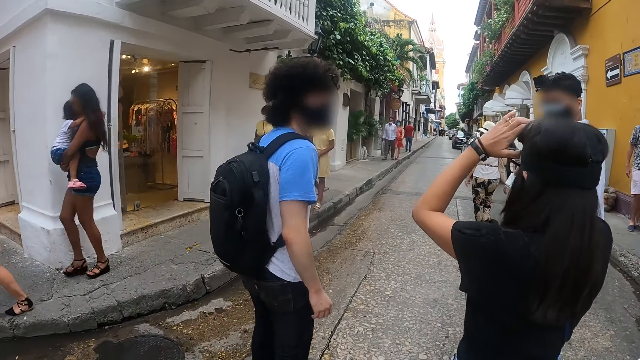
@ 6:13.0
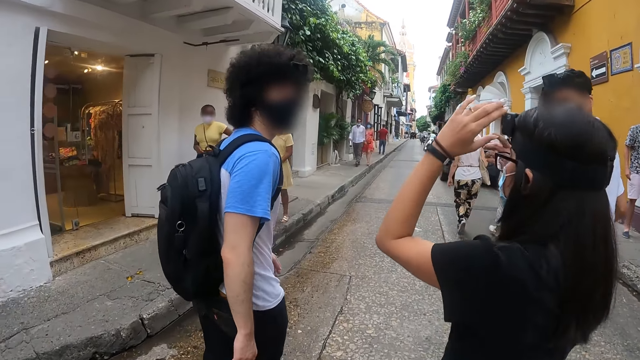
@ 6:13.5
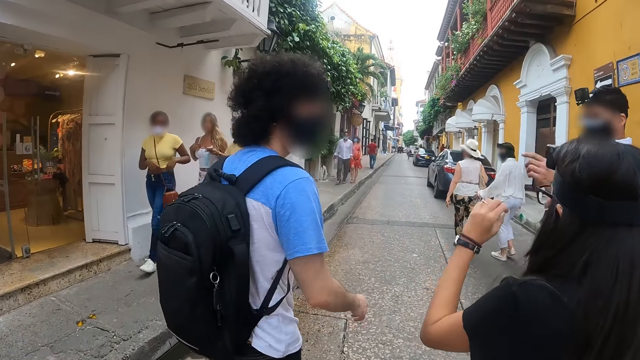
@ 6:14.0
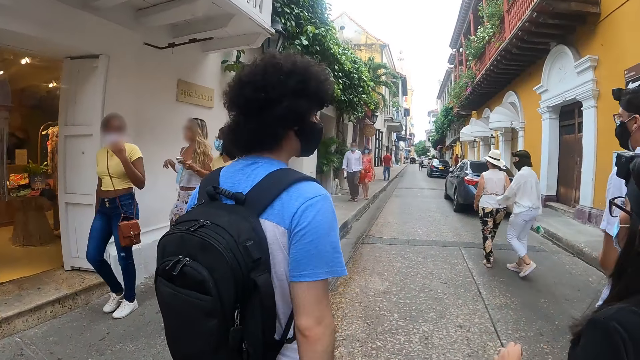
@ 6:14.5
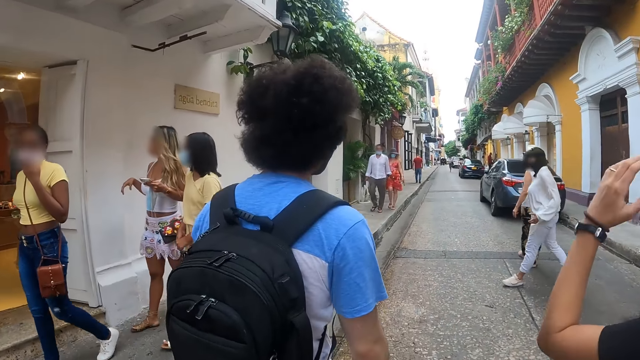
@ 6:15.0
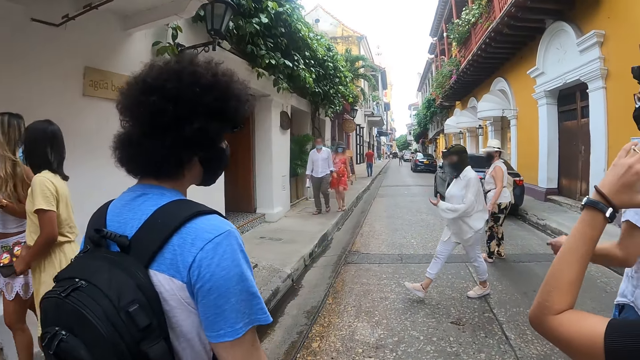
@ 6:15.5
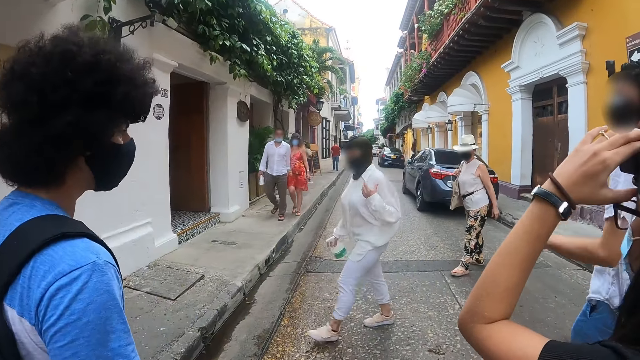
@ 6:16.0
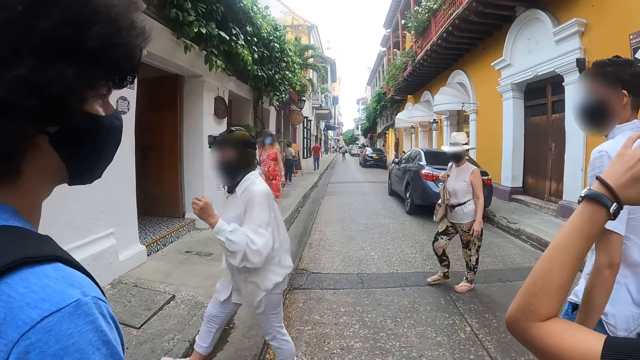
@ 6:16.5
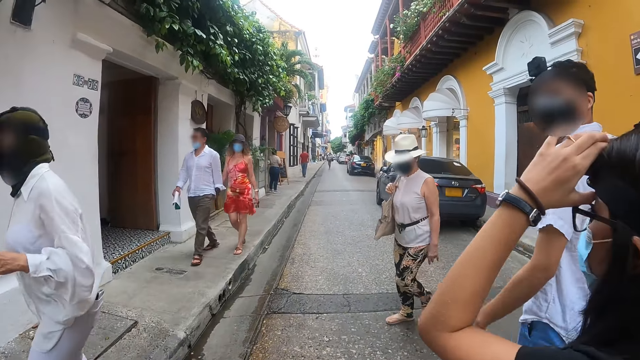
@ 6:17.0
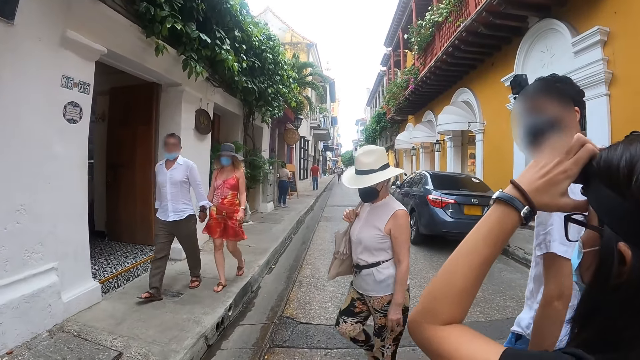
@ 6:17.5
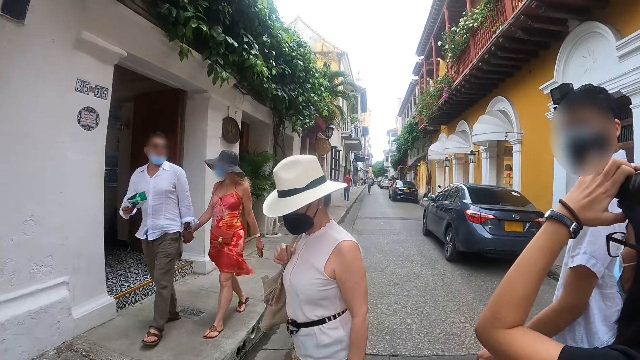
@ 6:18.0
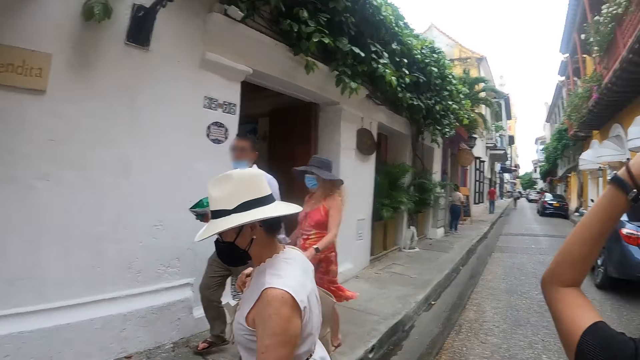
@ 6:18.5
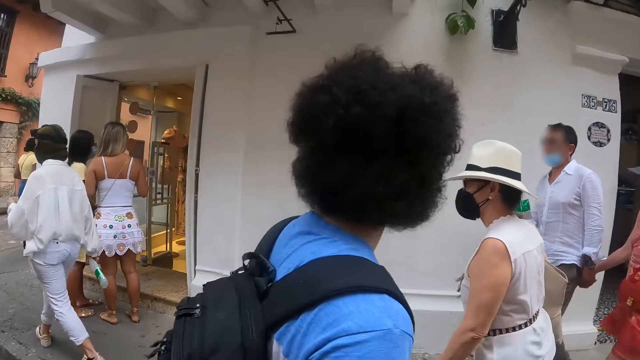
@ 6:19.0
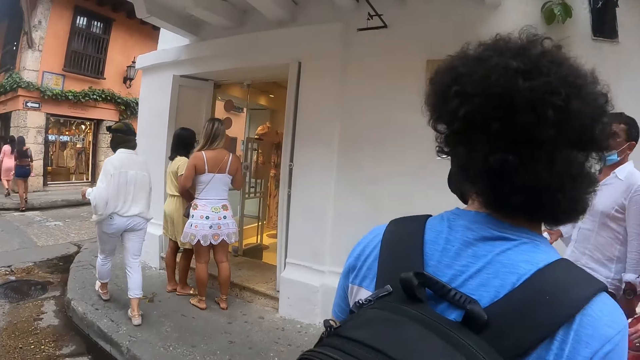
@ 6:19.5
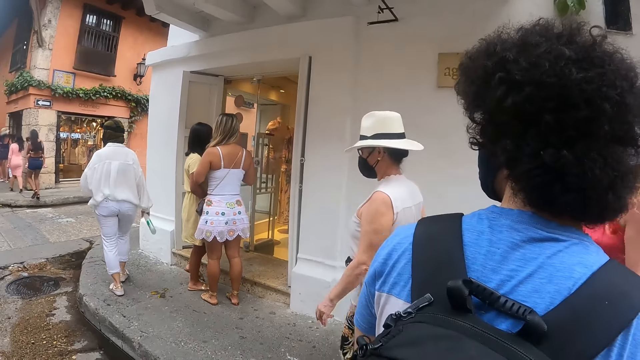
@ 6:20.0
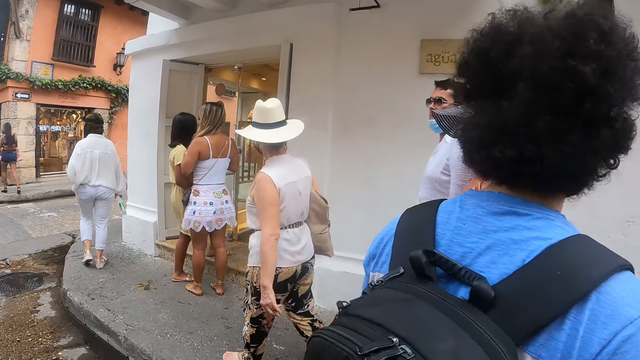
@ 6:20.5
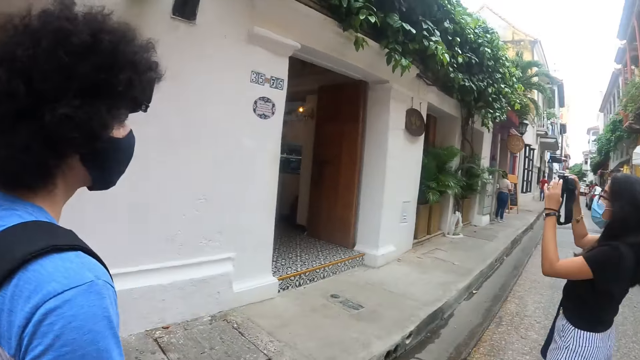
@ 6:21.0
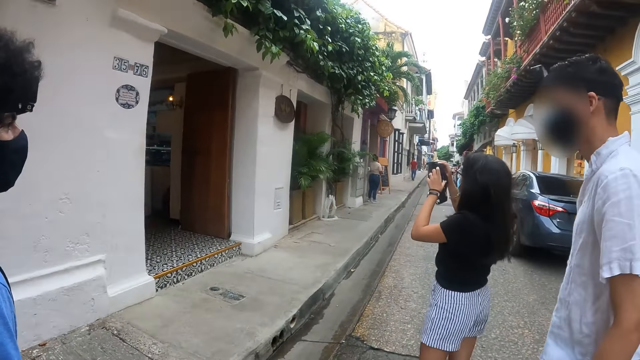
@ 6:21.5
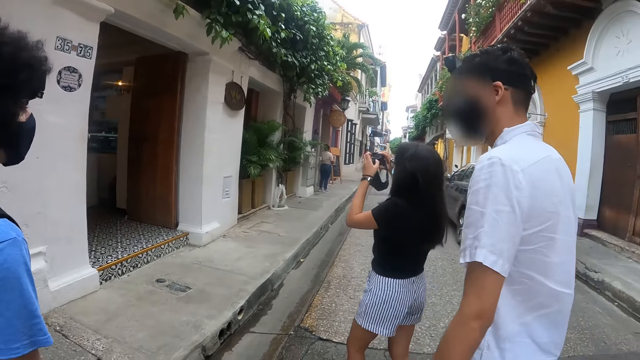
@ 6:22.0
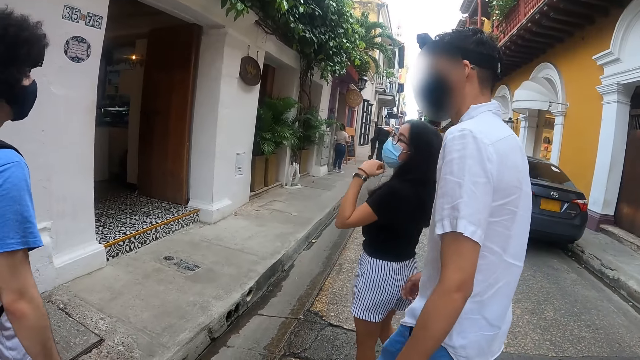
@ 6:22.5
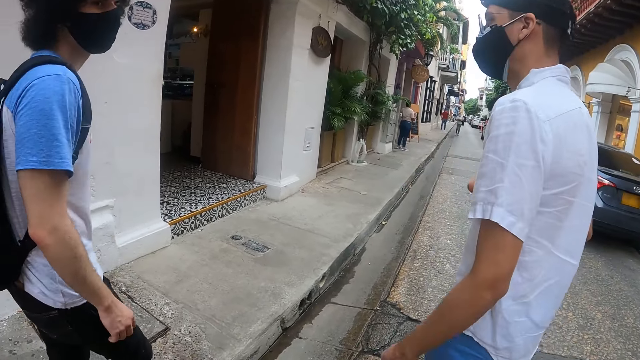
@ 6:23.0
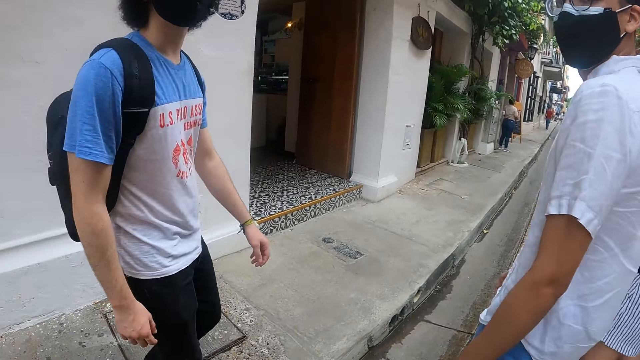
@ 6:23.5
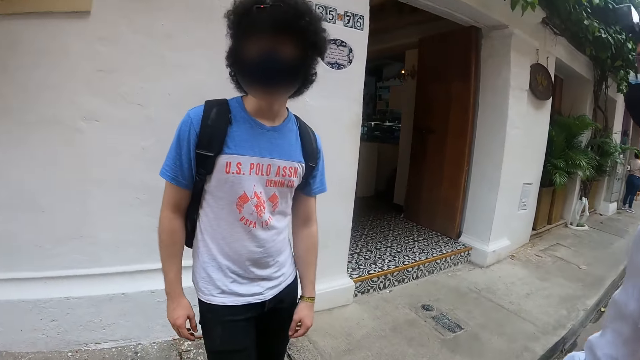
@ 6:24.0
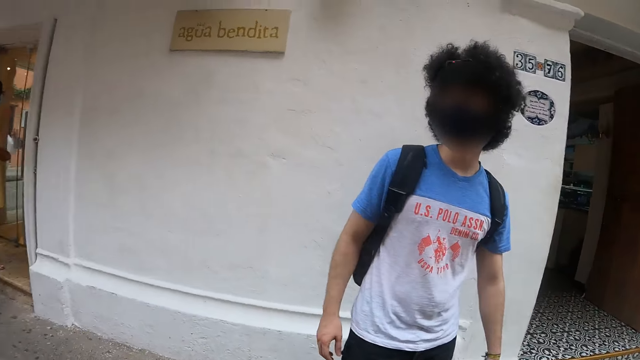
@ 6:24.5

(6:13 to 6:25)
A man points a finger. A woman touches her camera. The camera wearer looks around. The woman holds the camera.

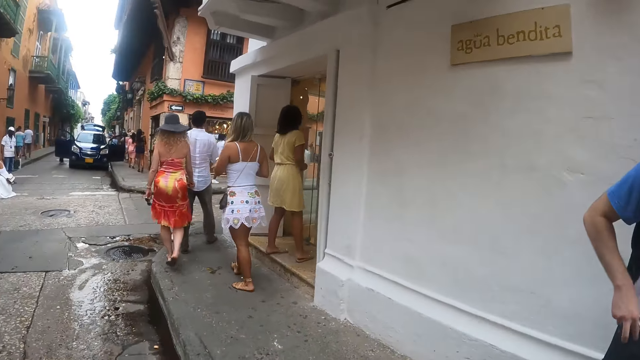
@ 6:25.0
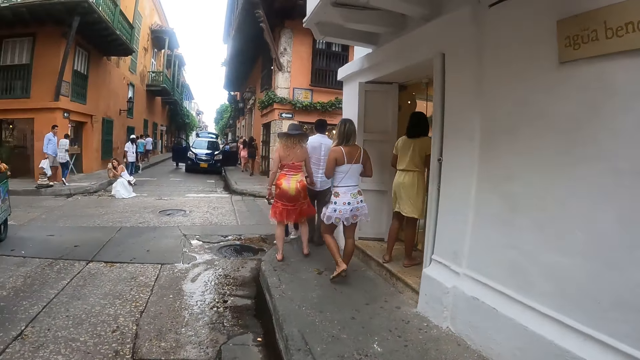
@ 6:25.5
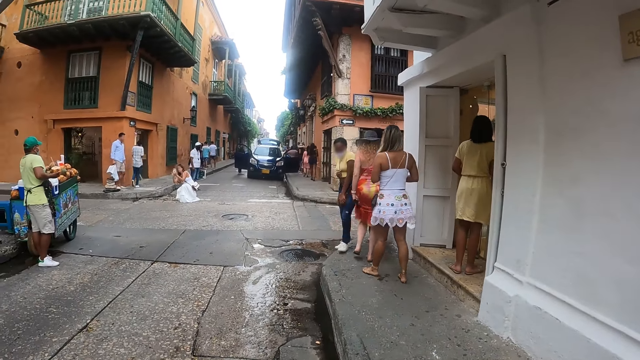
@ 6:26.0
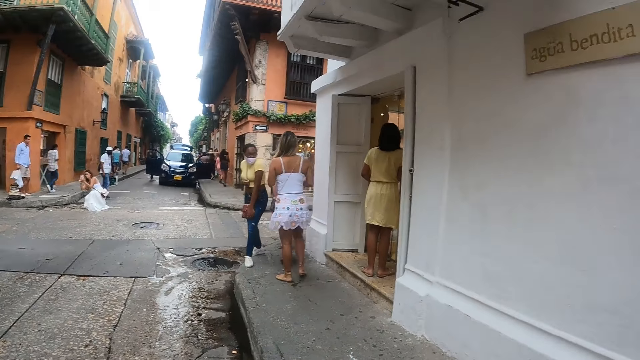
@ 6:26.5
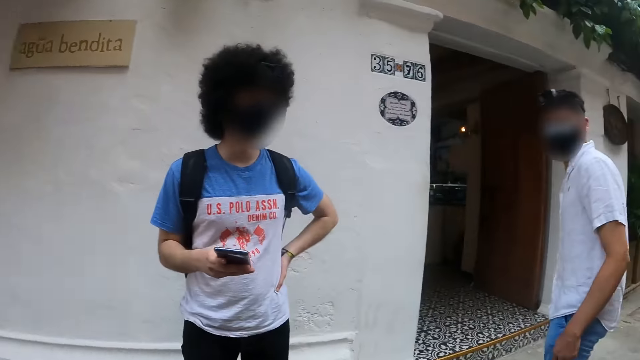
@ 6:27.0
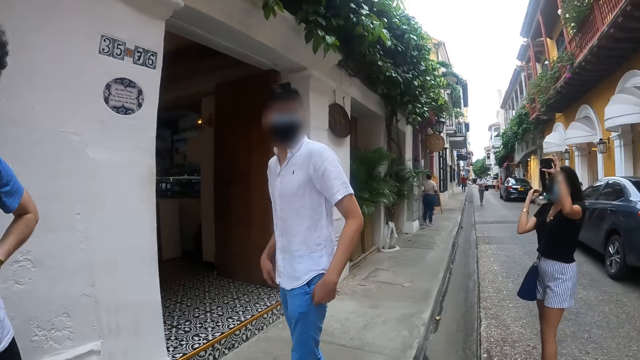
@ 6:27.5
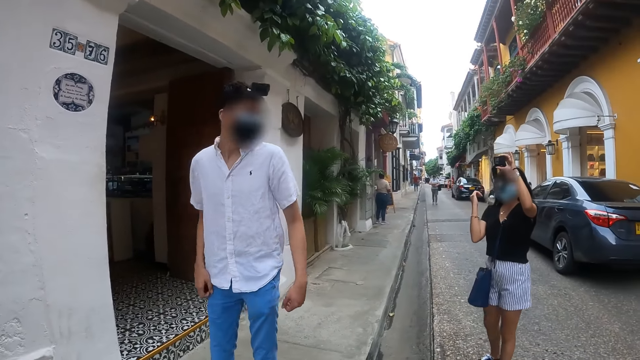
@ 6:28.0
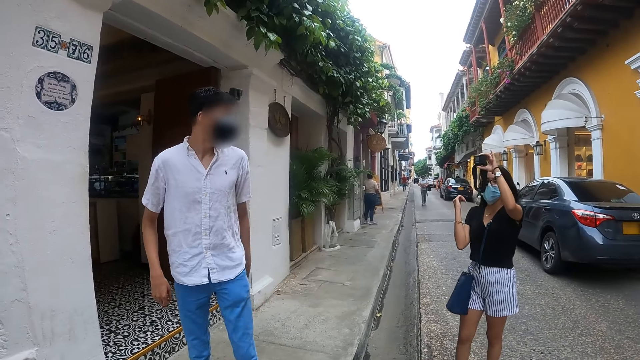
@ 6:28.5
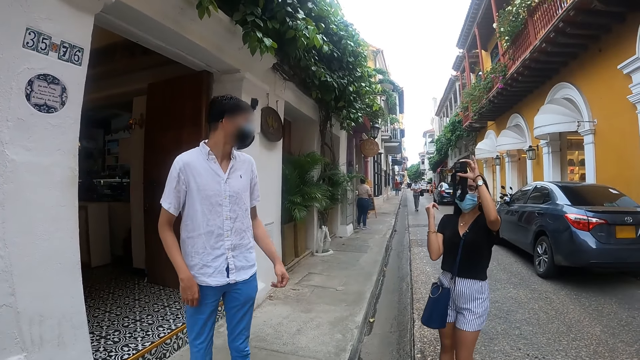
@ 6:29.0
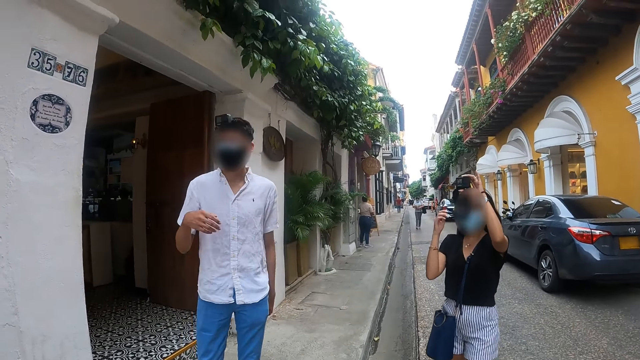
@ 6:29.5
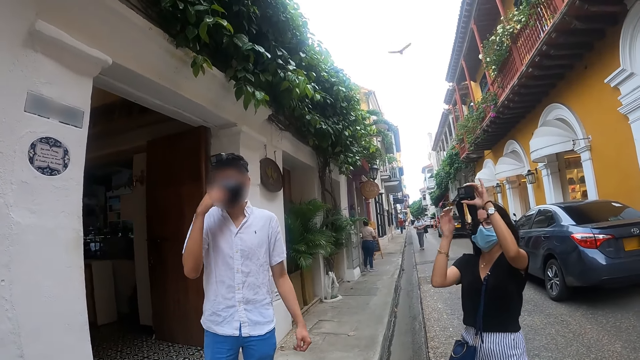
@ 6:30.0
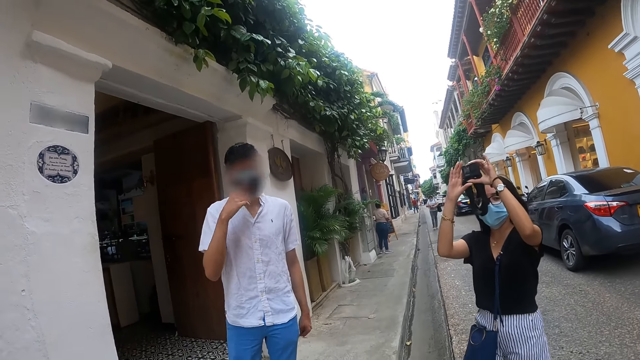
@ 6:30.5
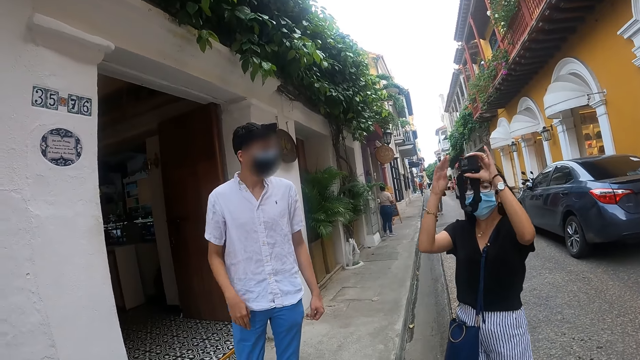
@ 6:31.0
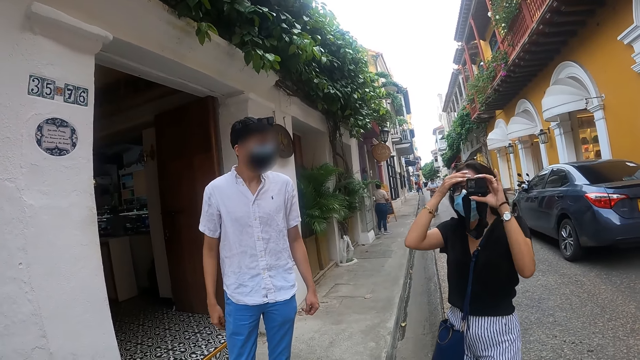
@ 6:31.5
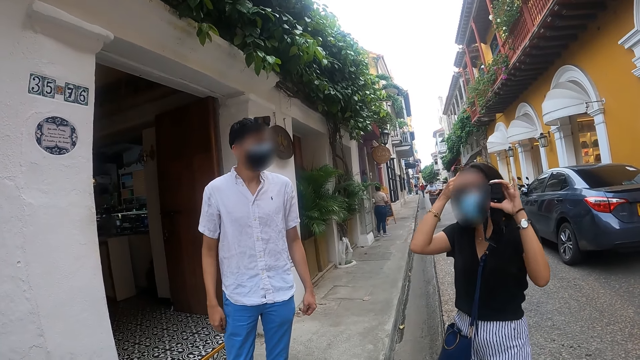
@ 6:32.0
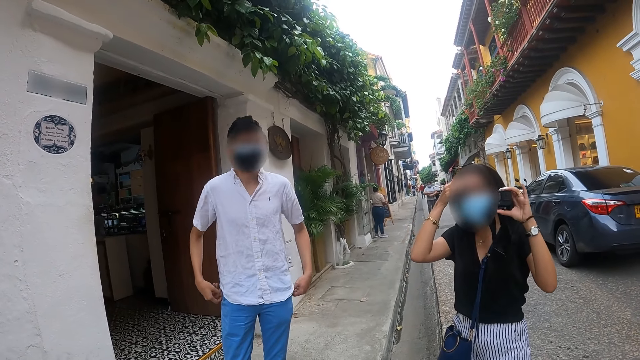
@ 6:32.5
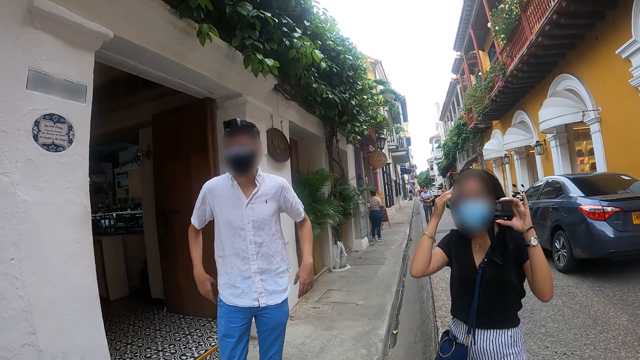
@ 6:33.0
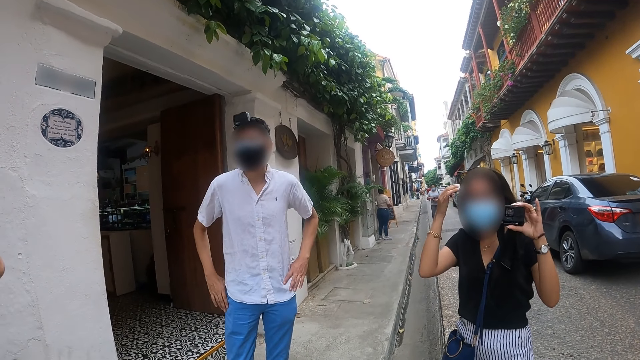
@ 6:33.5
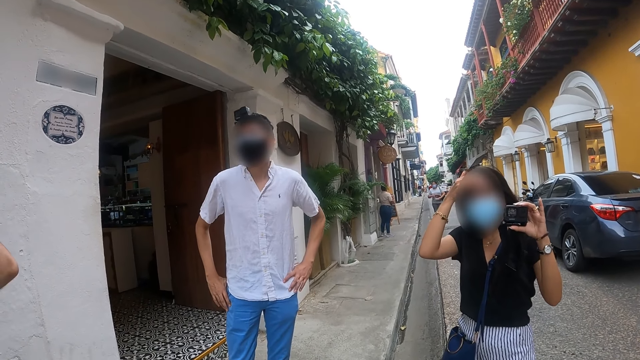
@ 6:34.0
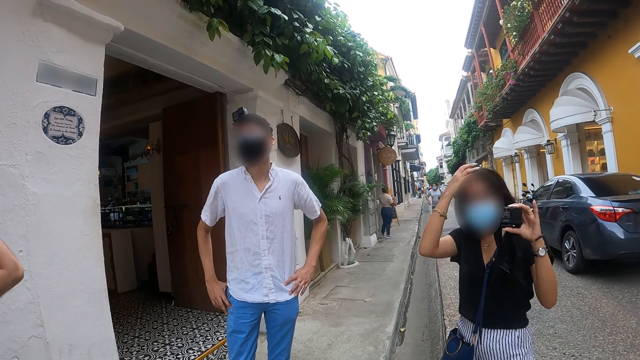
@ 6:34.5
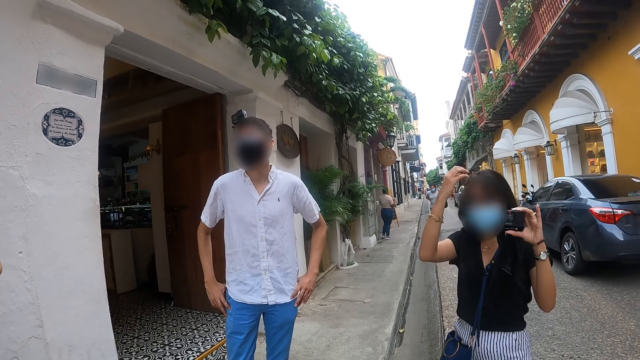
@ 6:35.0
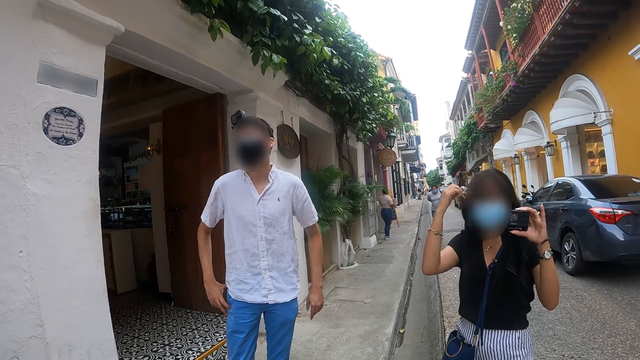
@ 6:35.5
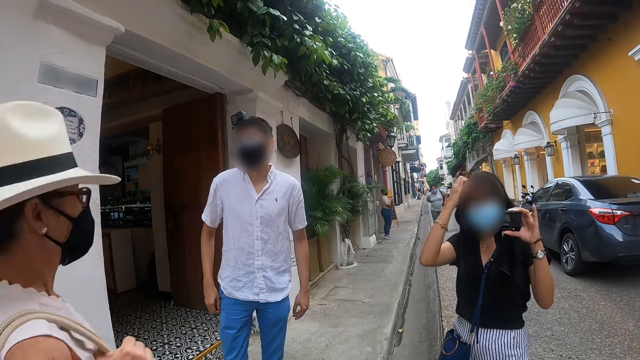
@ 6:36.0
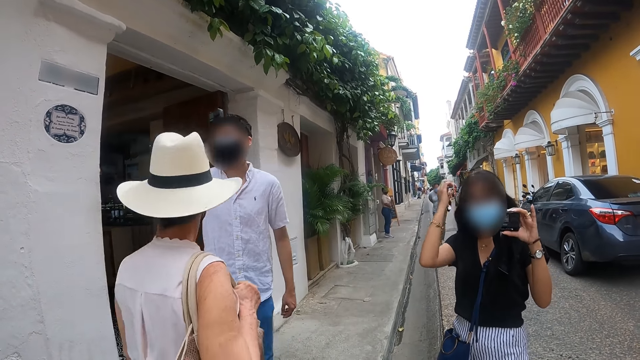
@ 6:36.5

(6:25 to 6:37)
A man scrolls a phone. A woman takes a photo. The woman holds a camera on the left hand. The woman touches her hair.
